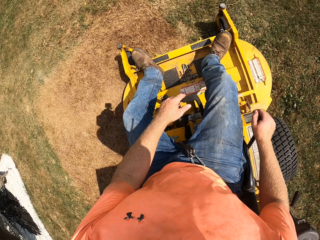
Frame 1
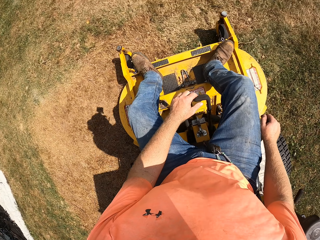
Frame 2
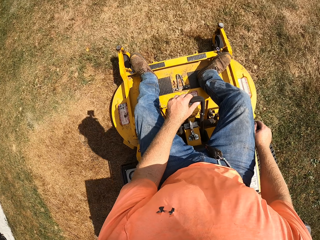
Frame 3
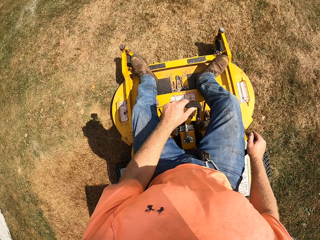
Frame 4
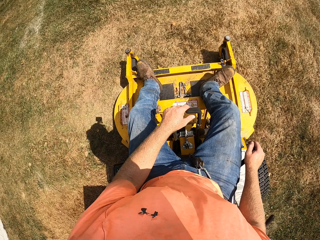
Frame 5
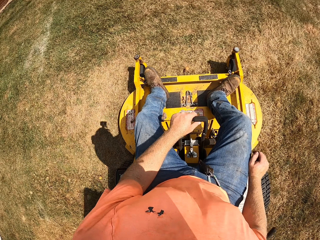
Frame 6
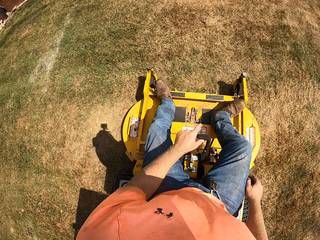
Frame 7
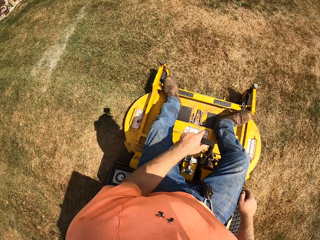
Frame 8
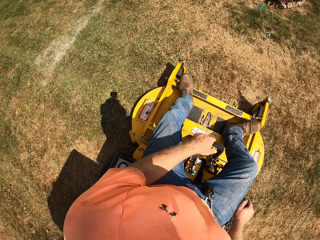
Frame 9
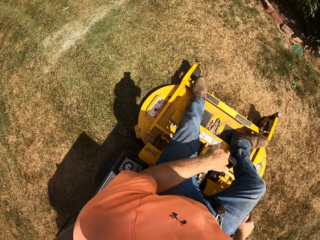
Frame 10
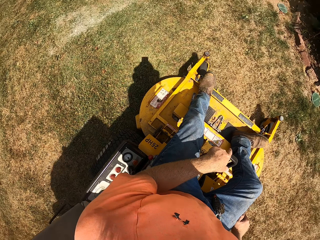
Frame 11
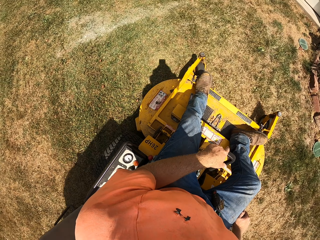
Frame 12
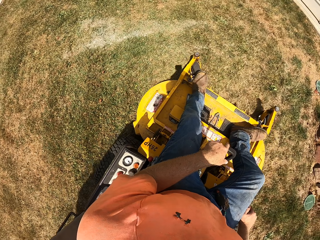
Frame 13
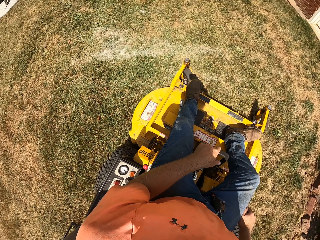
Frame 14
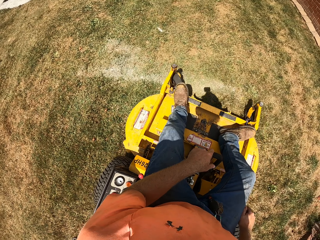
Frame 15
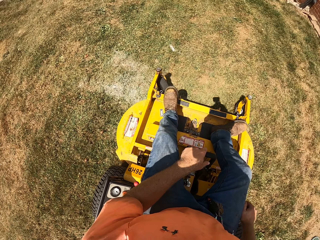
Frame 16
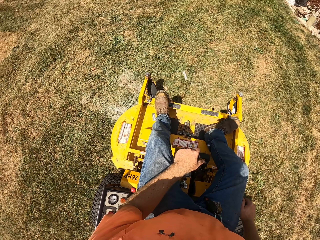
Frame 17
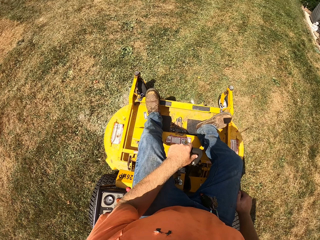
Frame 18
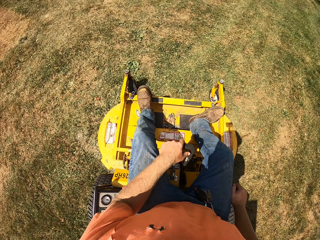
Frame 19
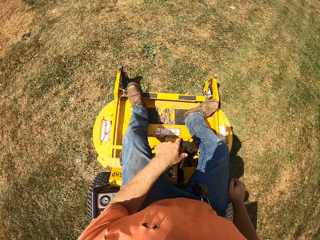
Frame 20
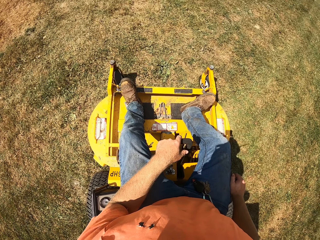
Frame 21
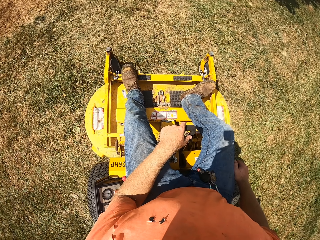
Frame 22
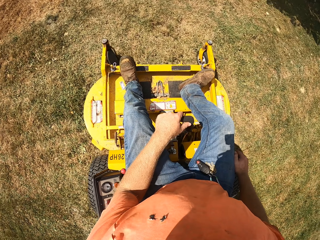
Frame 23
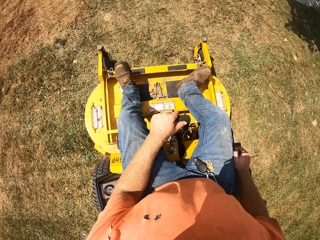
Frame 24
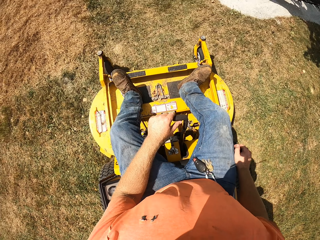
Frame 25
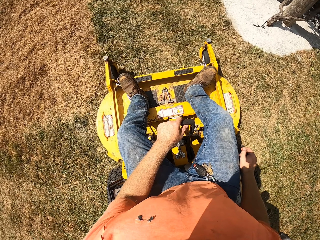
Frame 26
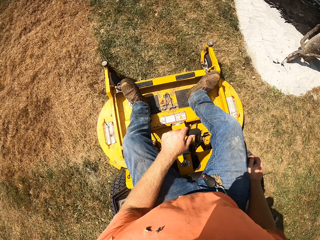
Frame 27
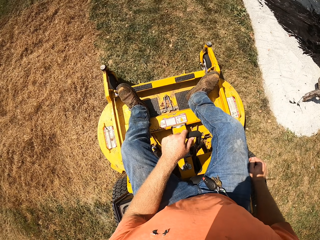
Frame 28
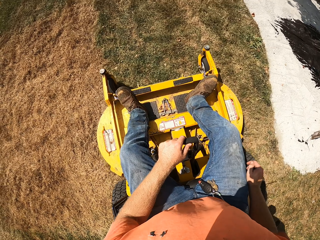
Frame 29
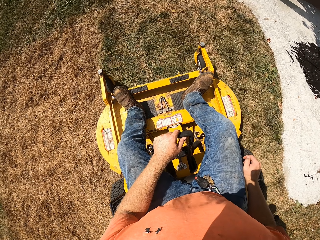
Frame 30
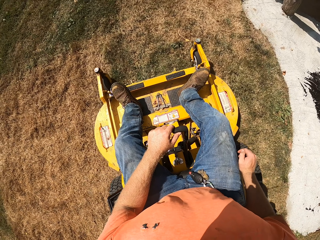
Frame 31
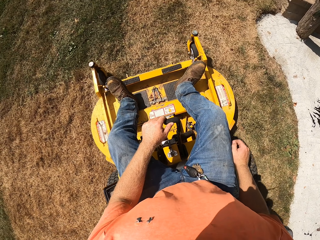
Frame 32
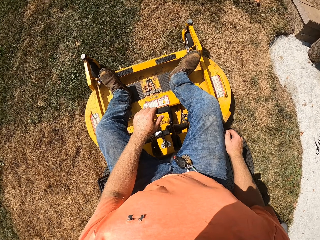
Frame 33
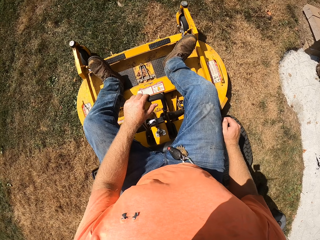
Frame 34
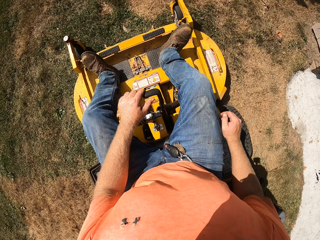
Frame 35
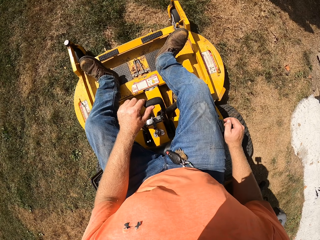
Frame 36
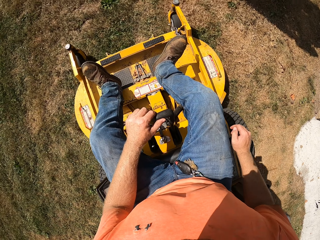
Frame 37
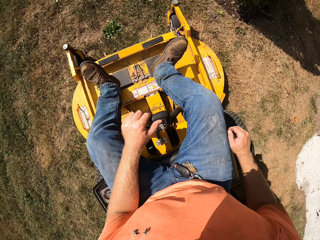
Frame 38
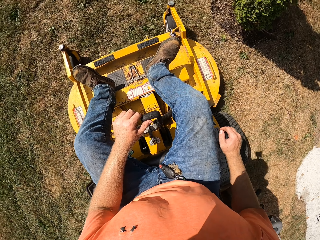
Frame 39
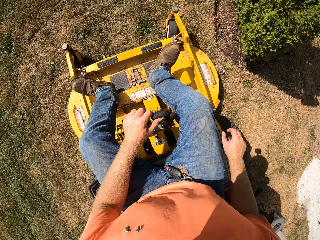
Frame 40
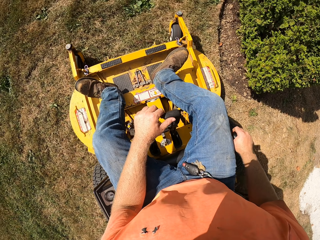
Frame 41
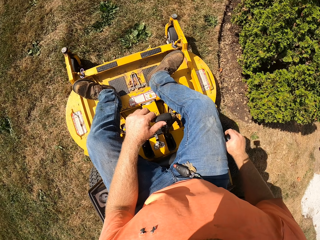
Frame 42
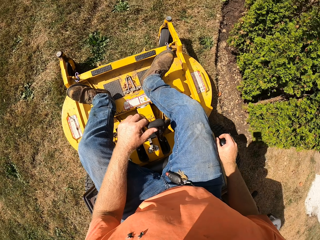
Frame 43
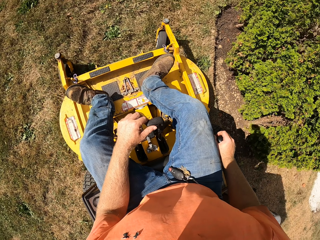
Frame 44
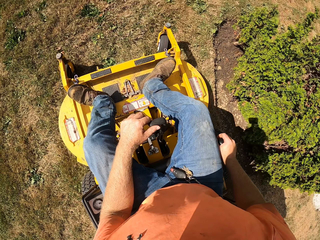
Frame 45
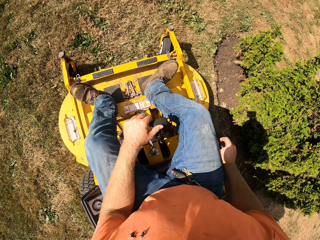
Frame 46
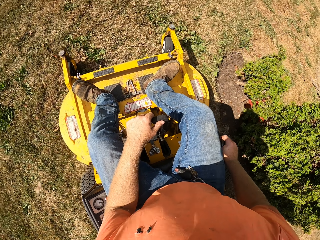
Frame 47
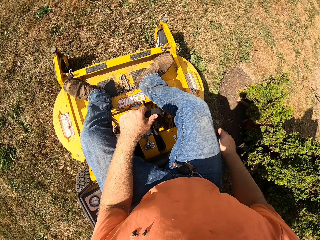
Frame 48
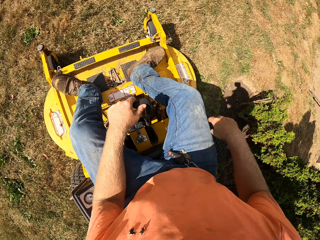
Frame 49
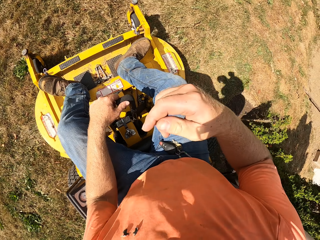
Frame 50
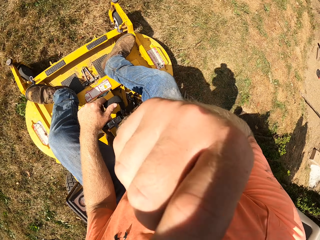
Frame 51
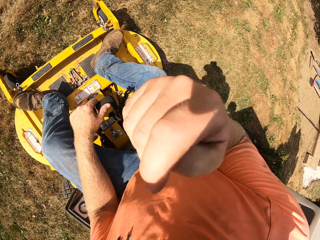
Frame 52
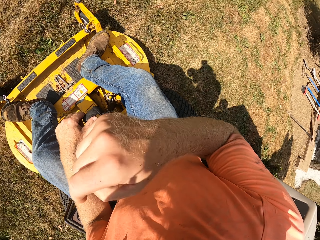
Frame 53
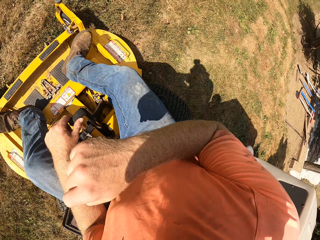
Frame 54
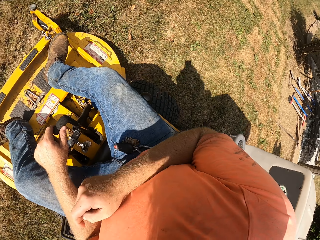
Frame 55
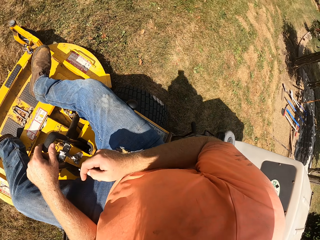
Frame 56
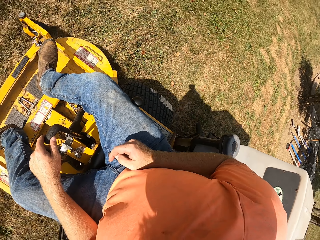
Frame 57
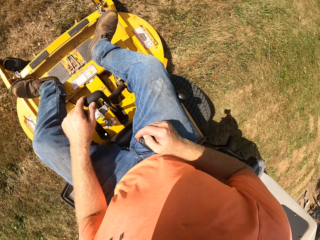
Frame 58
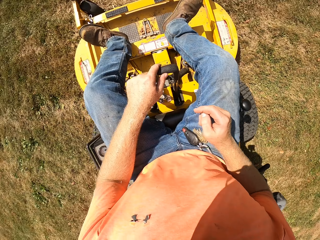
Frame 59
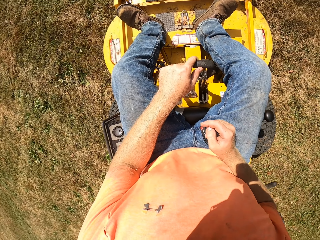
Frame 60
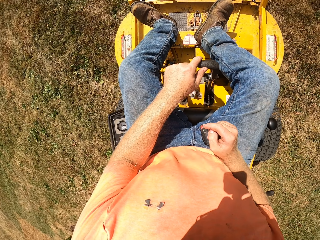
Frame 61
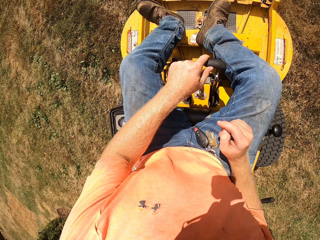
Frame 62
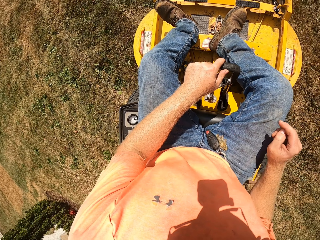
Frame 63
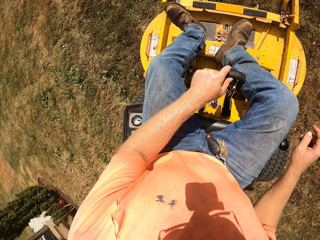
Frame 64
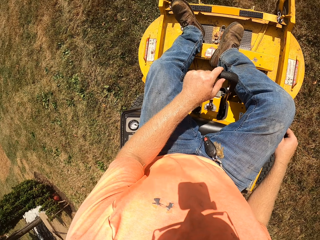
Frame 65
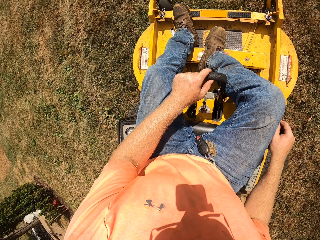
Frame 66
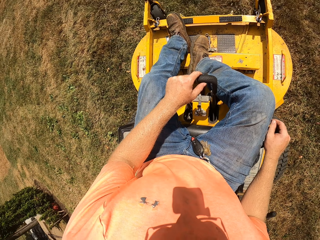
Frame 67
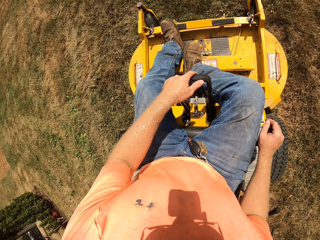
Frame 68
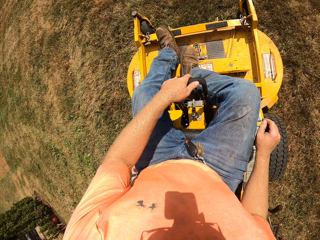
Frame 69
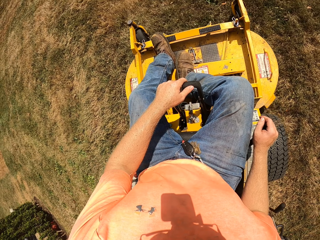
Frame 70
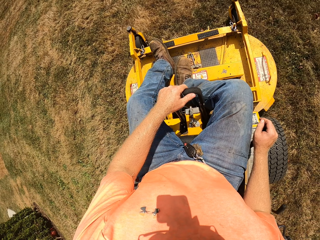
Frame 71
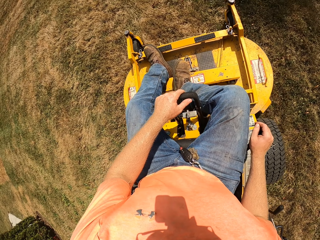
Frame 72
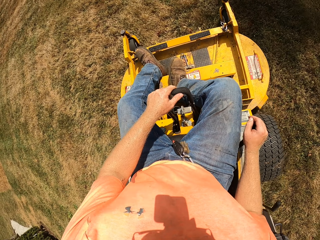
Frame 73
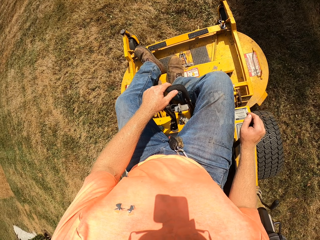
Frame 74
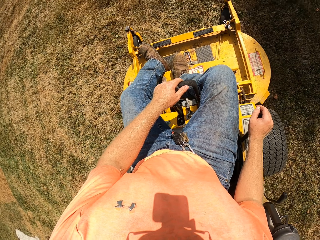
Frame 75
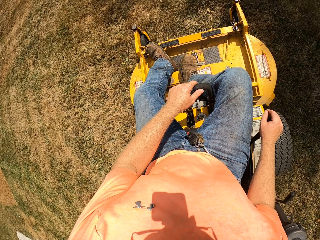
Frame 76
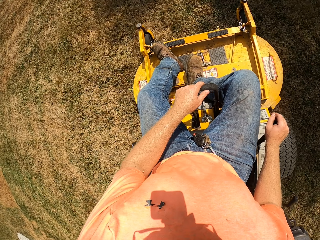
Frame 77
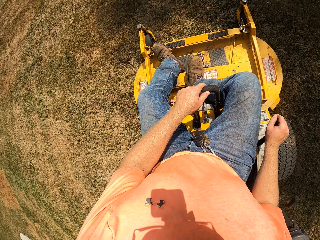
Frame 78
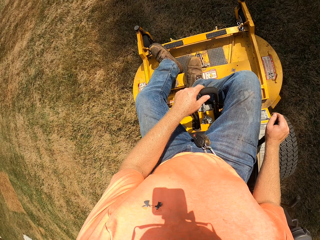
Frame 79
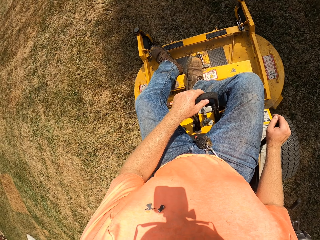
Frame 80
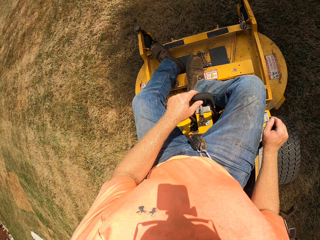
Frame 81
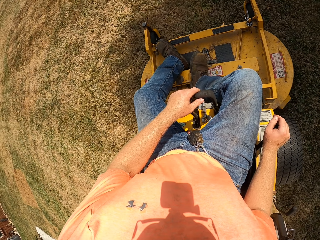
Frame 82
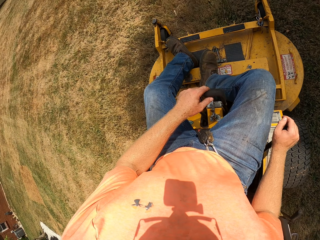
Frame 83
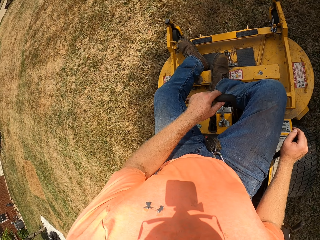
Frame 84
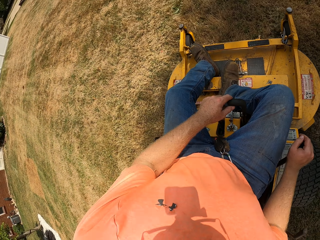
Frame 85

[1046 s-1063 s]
The camera wearer negotiates a corner. They drive the lawn mower. They raise a hand. They hold a gear.
